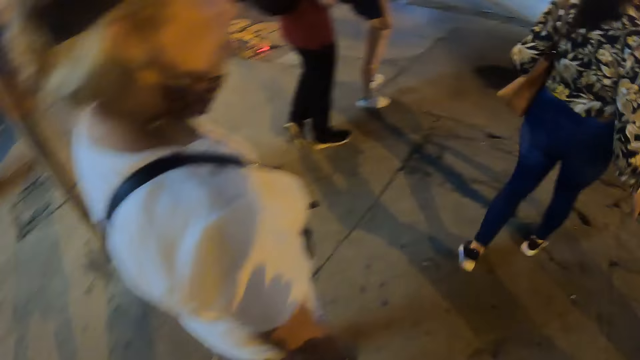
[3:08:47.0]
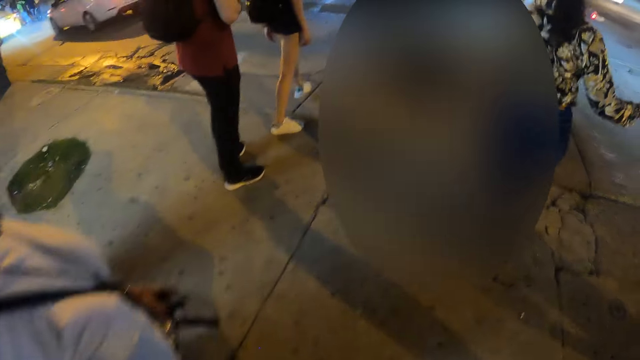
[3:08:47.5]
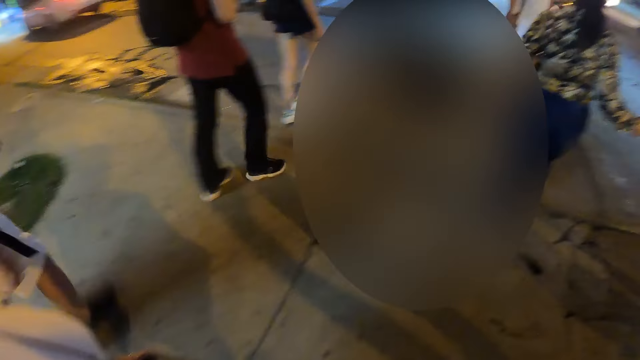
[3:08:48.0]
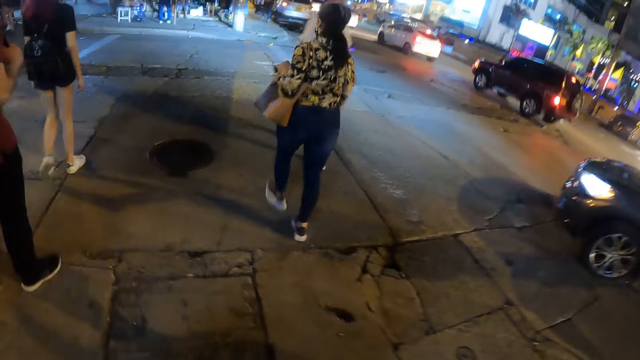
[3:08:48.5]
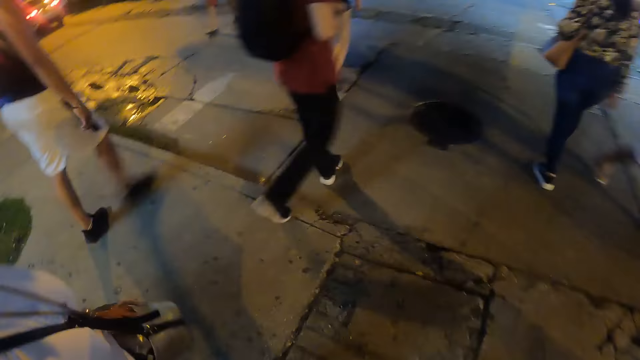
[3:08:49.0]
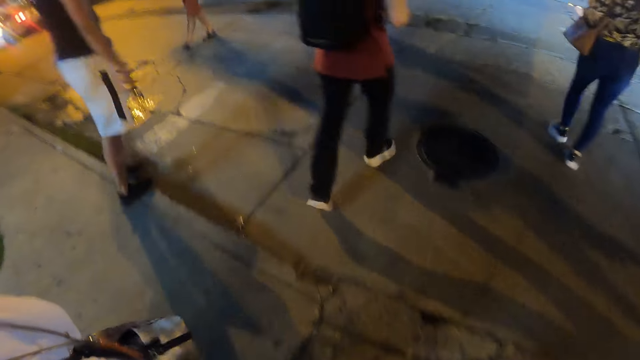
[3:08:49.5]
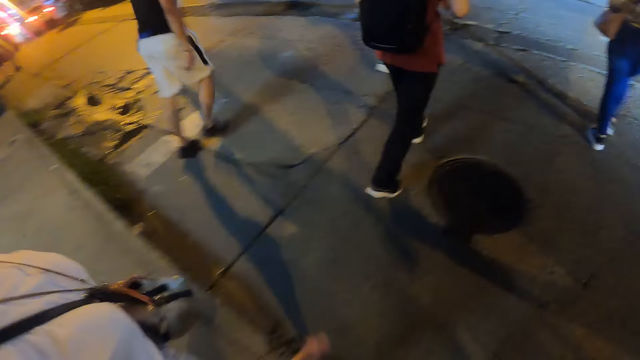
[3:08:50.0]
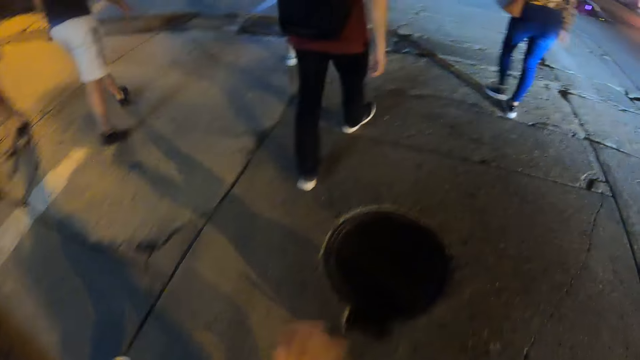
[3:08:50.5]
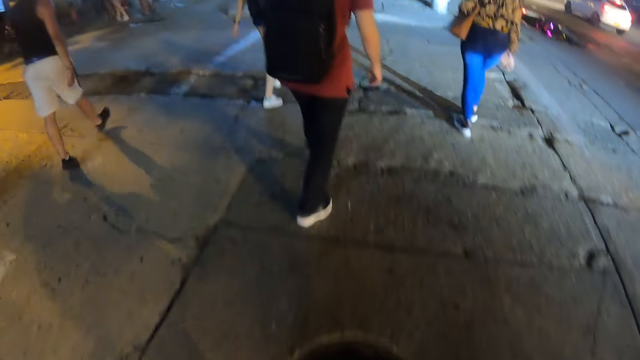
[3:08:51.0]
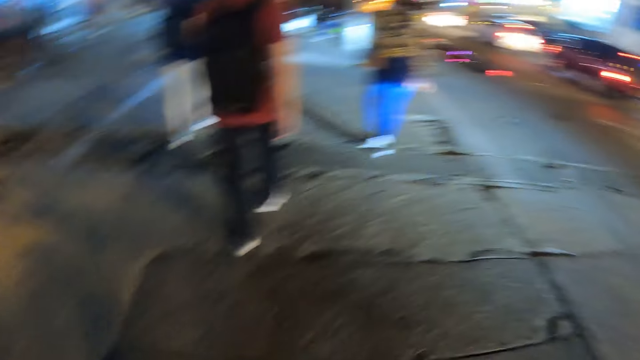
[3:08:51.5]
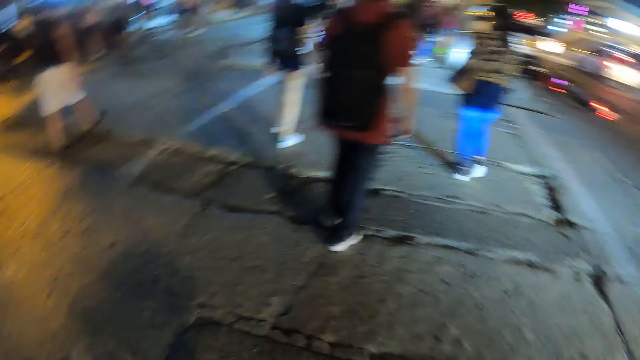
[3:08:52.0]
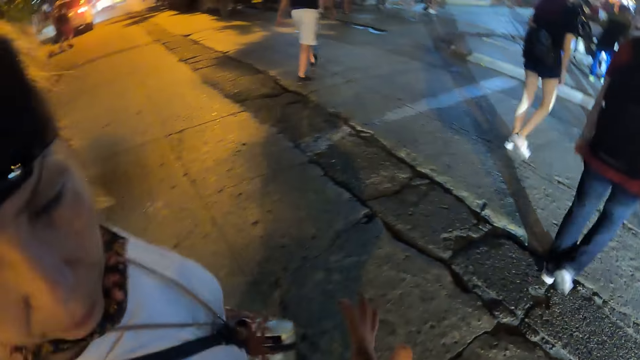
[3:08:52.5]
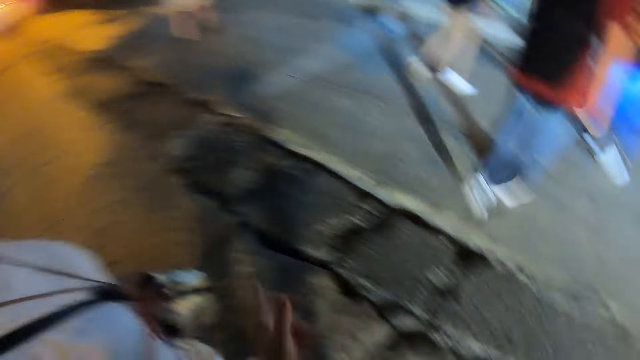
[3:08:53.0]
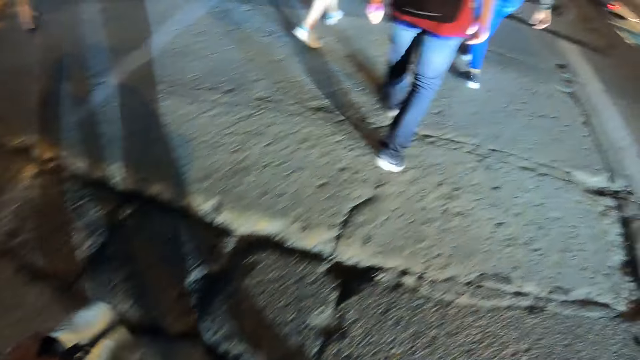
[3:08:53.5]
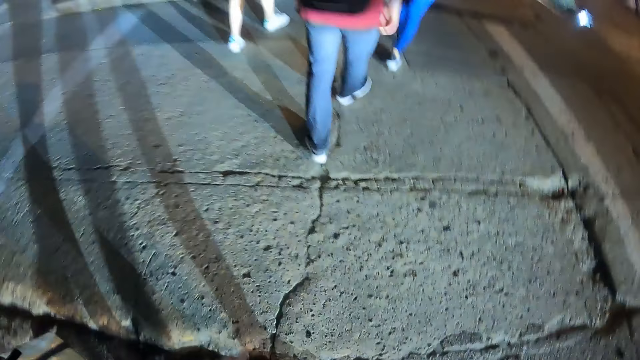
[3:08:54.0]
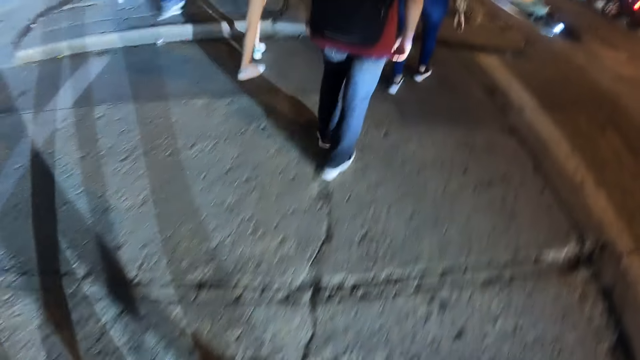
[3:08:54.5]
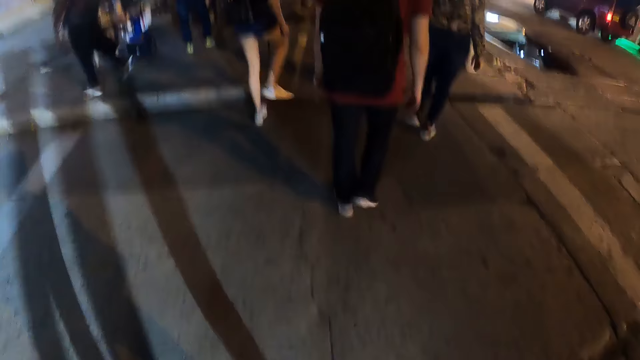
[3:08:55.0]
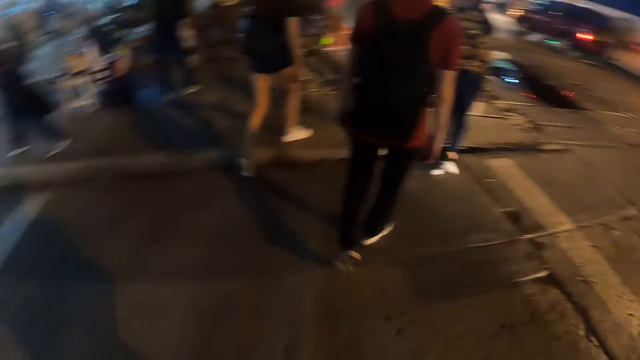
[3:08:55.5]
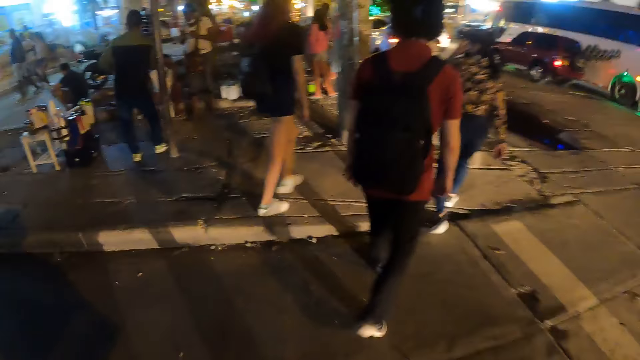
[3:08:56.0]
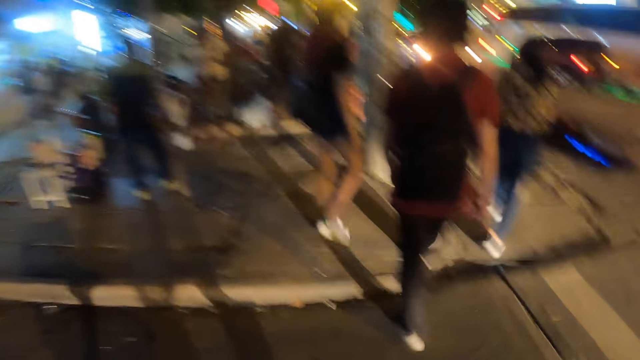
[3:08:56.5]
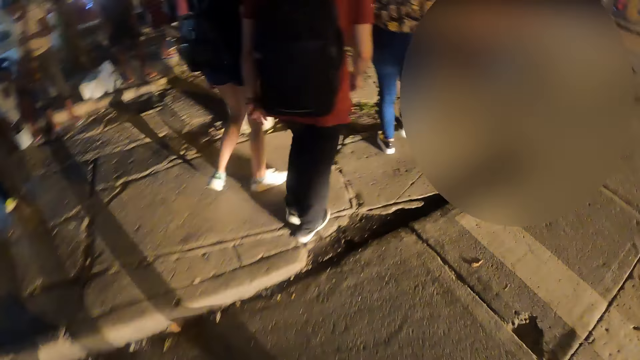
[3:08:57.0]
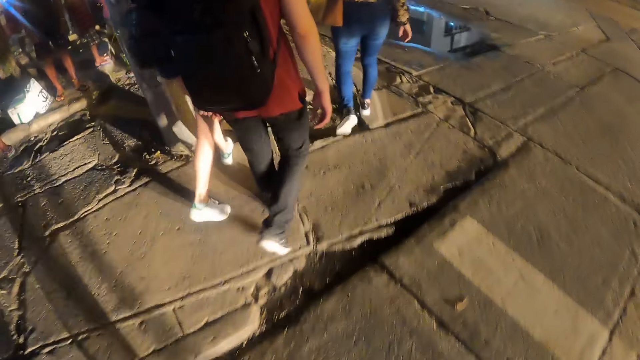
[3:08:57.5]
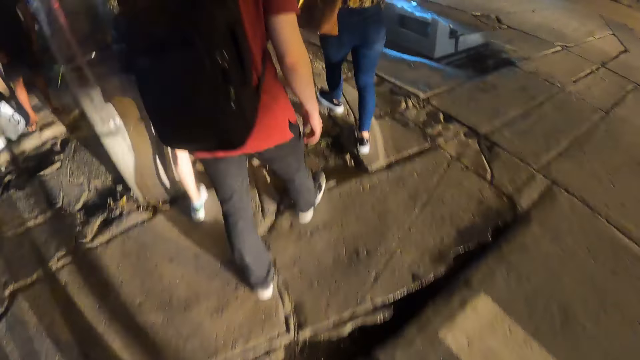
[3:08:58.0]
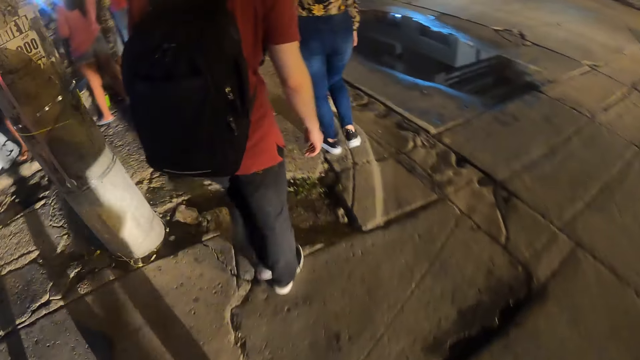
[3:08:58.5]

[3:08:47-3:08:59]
The camera wearer crosses the road.

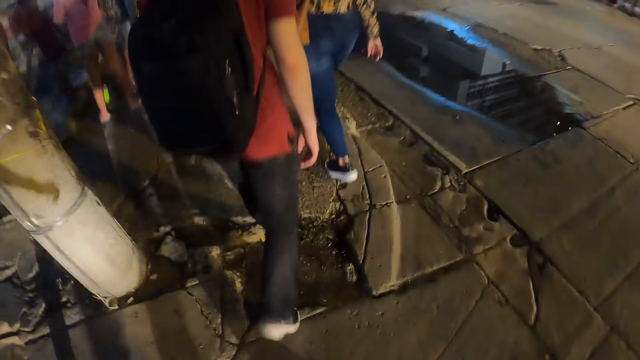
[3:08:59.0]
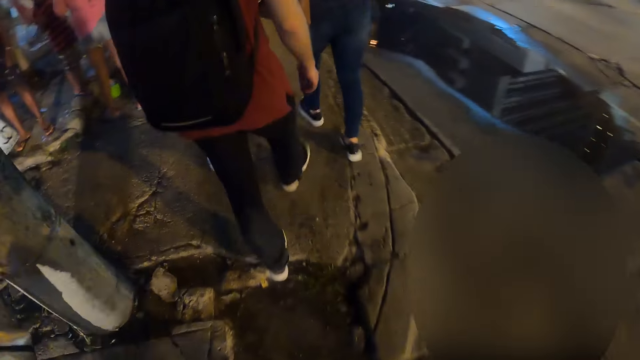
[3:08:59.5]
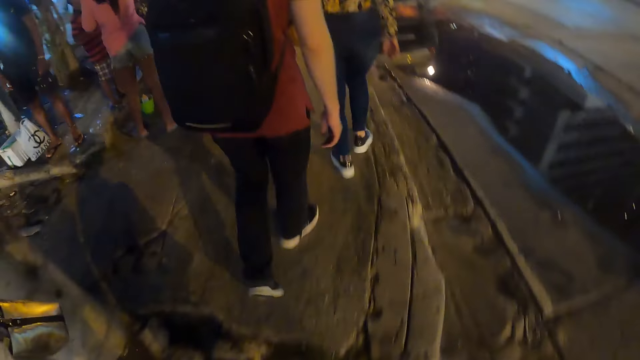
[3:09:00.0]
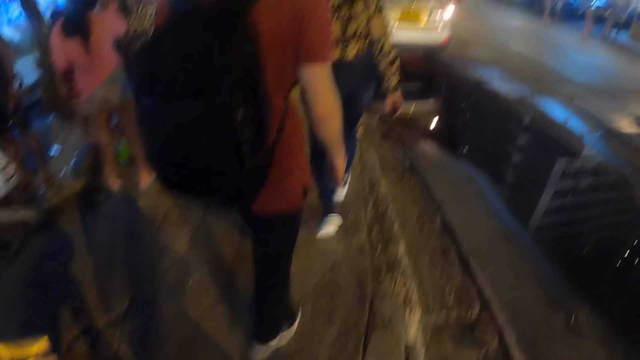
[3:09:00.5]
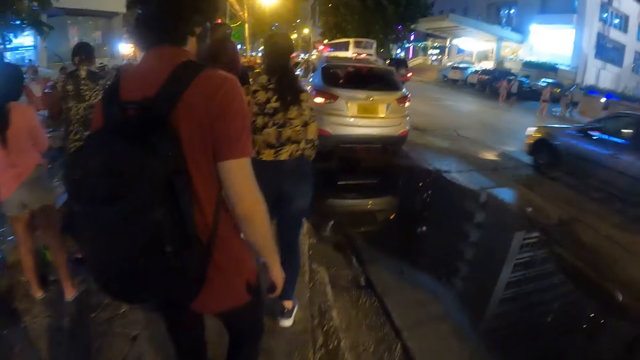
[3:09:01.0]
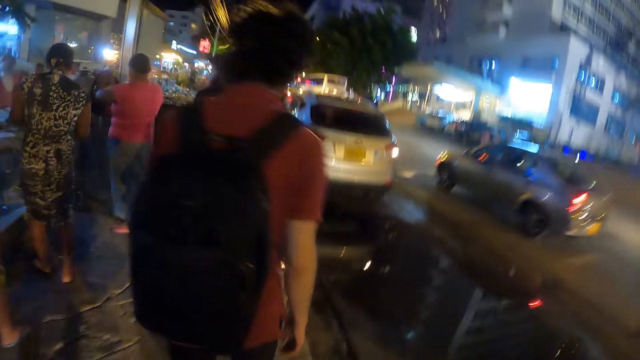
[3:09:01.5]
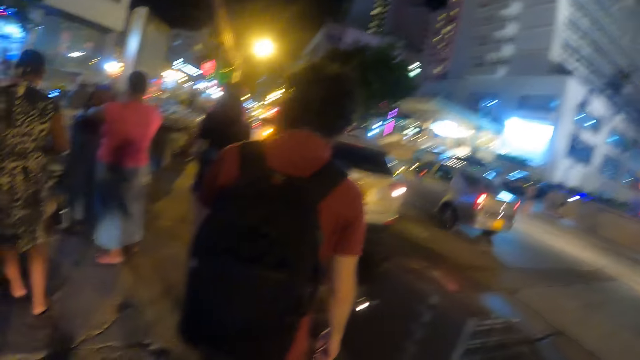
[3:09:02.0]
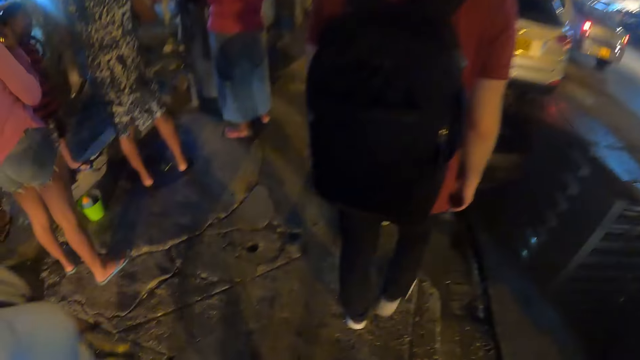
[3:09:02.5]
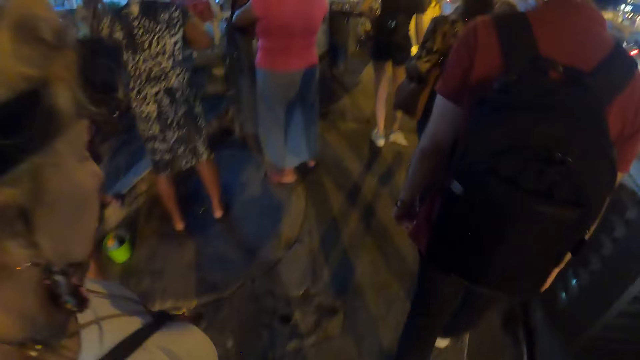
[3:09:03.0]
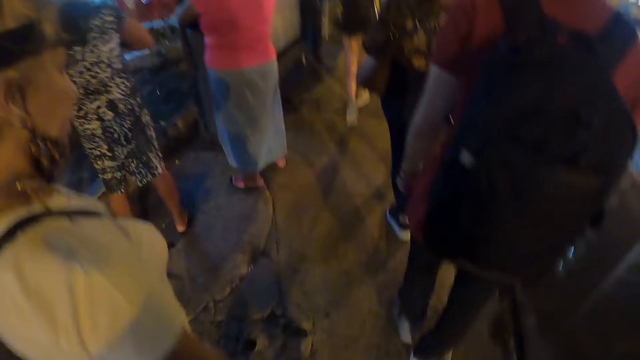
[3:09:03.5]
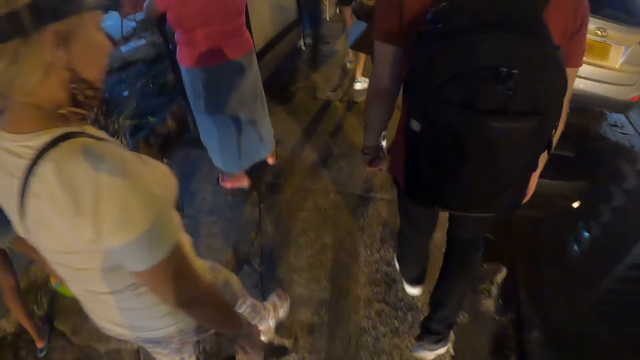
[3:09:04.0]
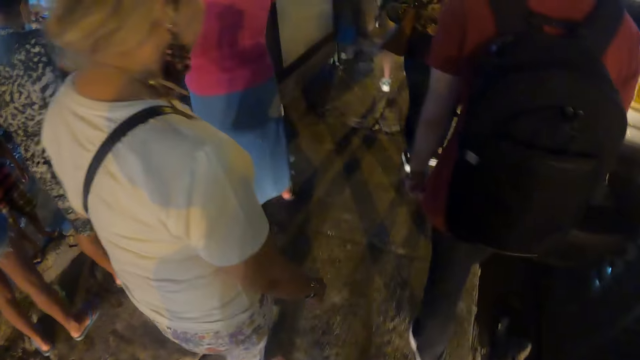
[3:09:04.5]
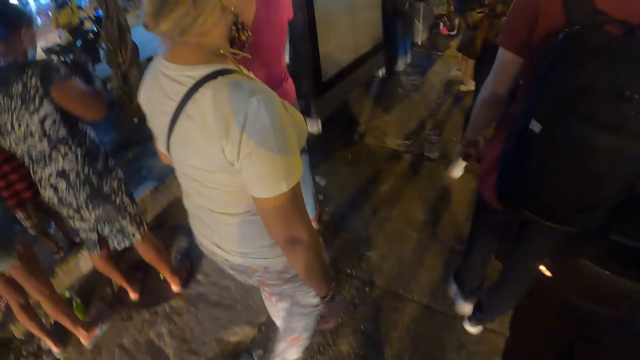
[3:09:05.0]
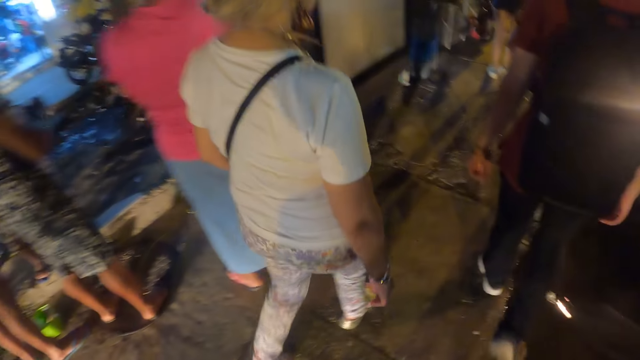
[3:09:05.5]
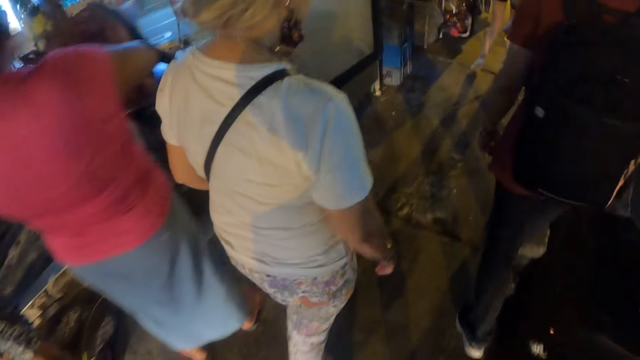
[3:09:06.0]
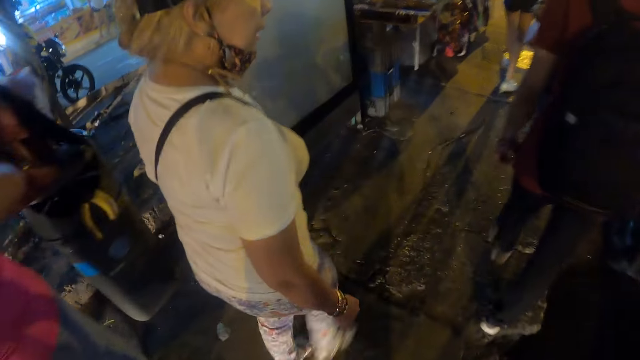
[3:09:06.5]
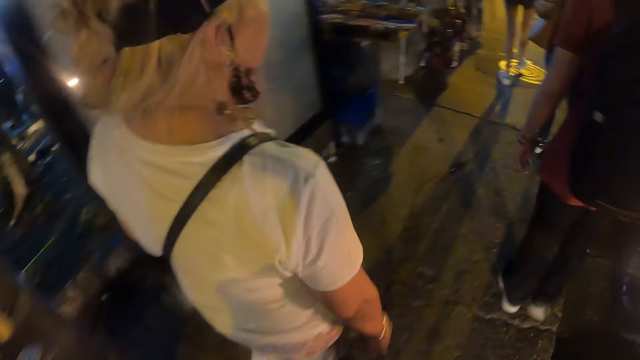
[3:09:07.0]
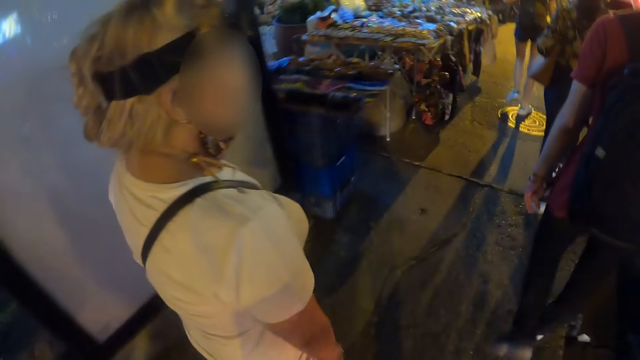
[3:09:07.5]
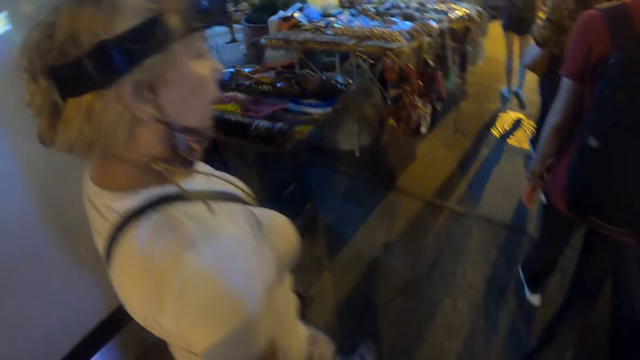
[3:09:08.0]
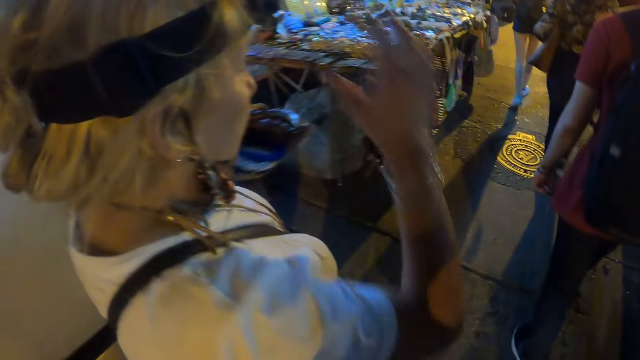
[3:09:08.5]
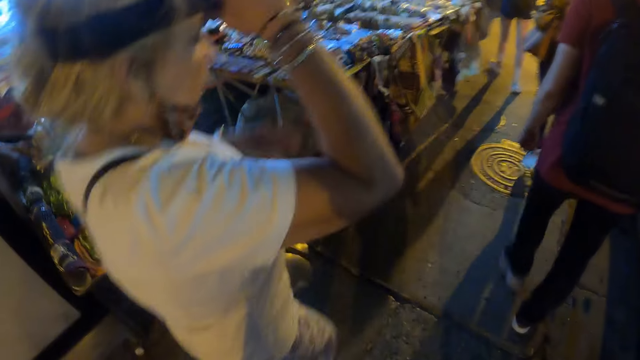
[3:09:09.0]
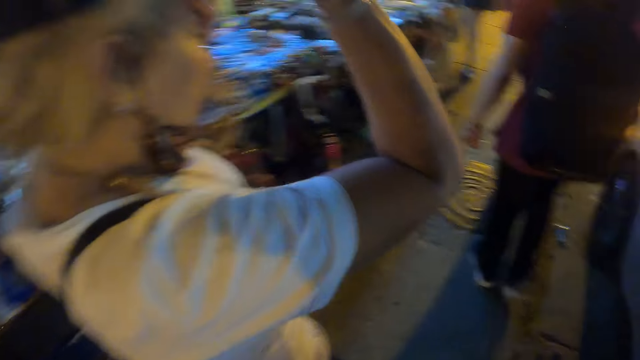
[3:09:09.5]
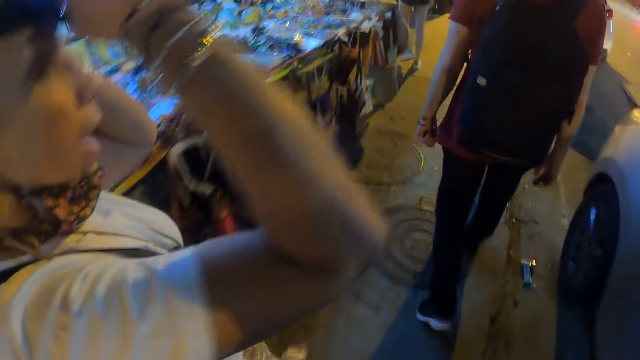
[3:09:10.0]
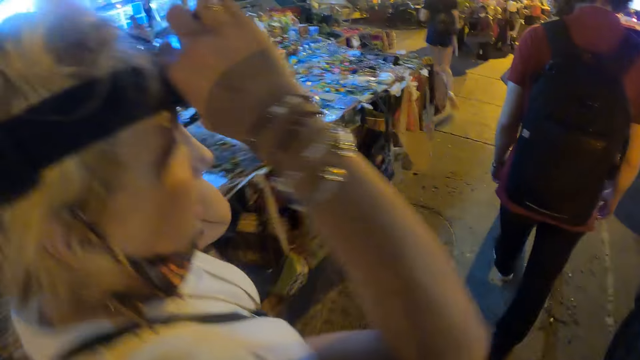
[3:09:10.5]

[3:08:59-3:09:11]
The camera wearer walks on the sidewalk. A woman adjusts the camera.
